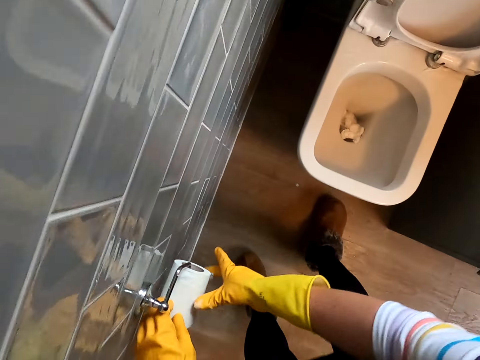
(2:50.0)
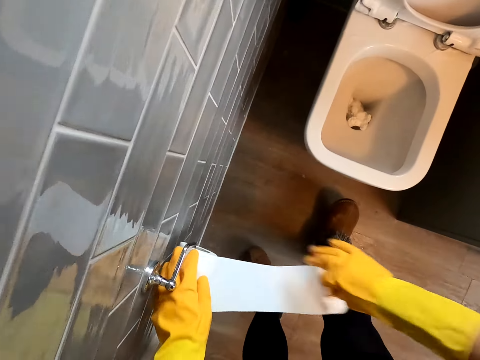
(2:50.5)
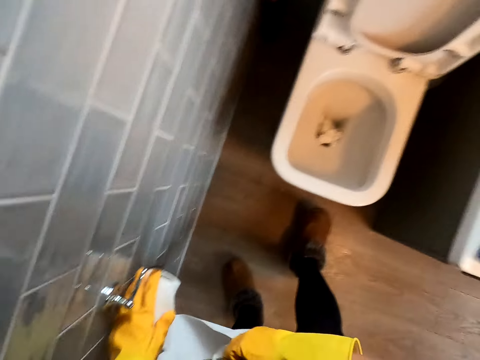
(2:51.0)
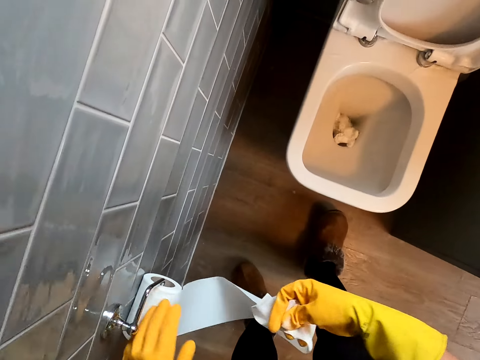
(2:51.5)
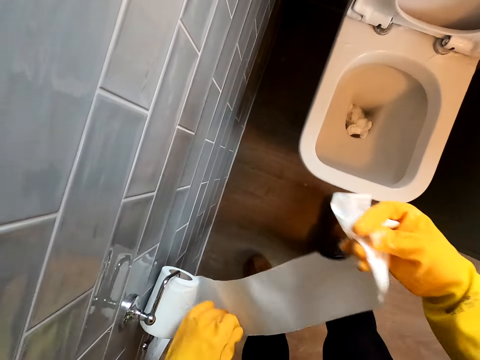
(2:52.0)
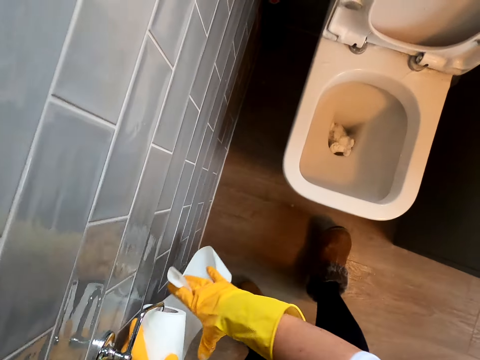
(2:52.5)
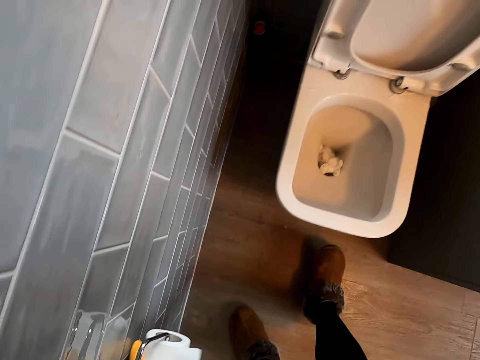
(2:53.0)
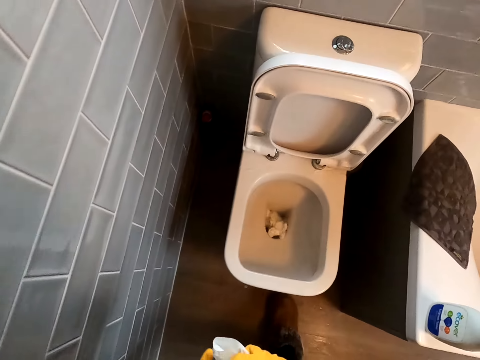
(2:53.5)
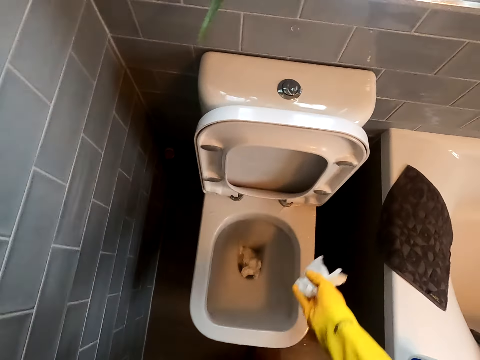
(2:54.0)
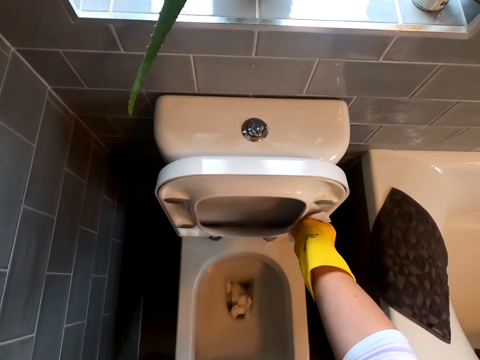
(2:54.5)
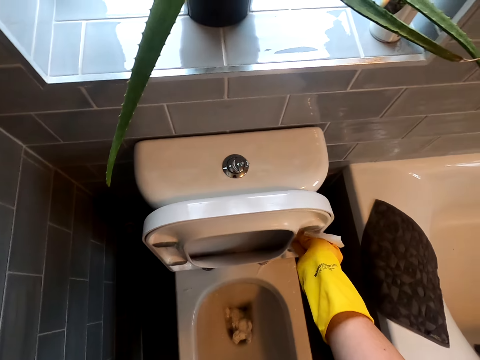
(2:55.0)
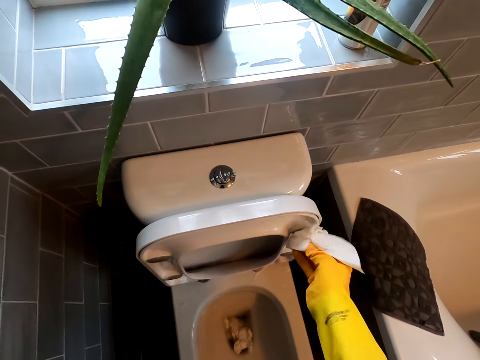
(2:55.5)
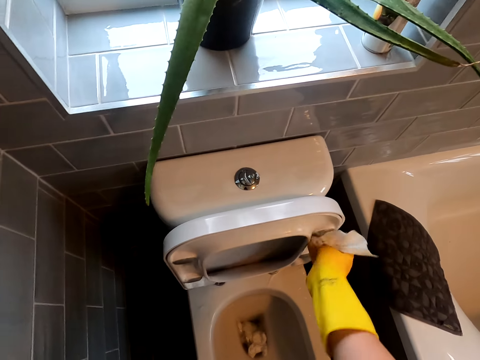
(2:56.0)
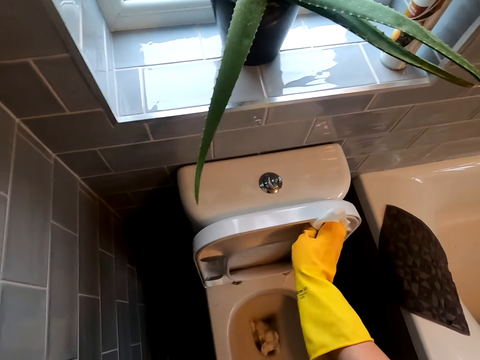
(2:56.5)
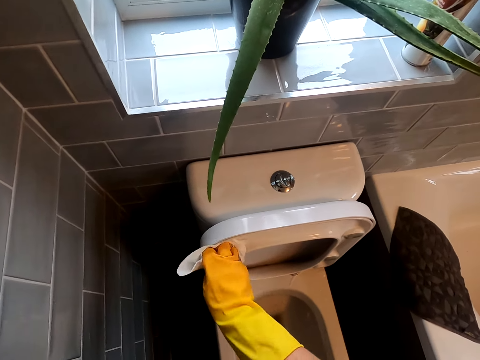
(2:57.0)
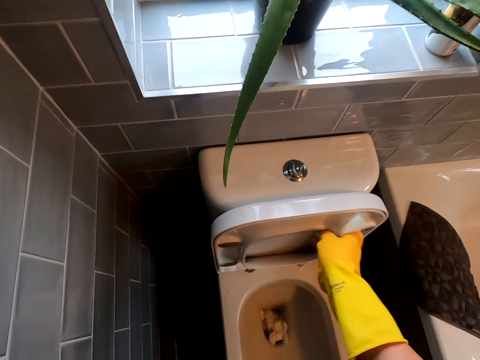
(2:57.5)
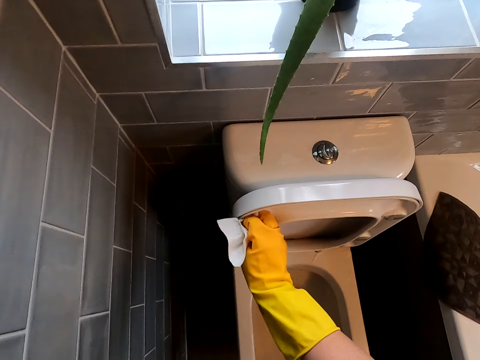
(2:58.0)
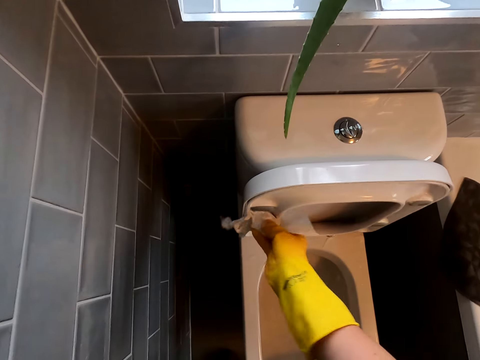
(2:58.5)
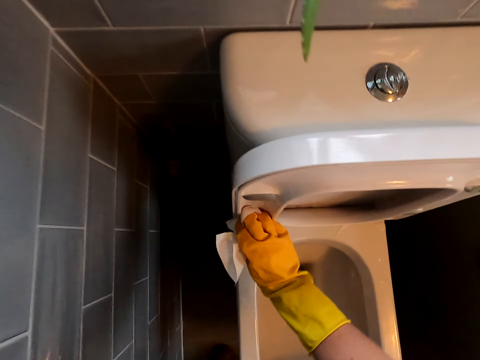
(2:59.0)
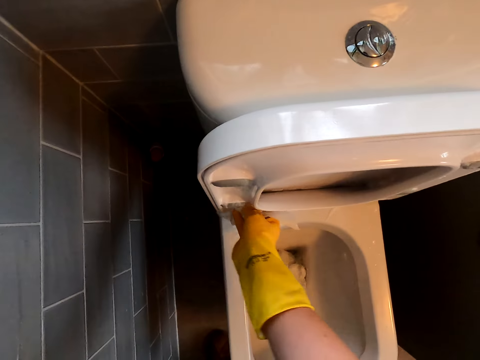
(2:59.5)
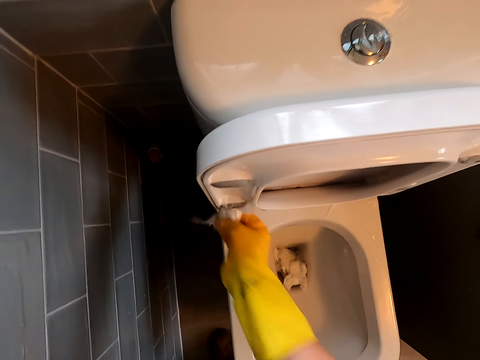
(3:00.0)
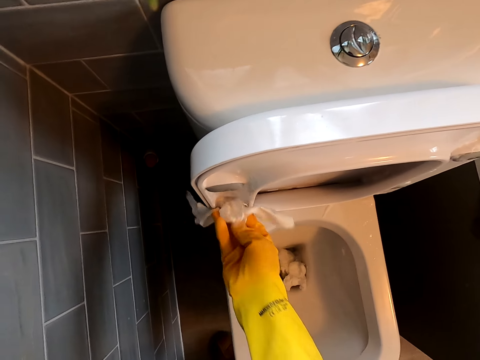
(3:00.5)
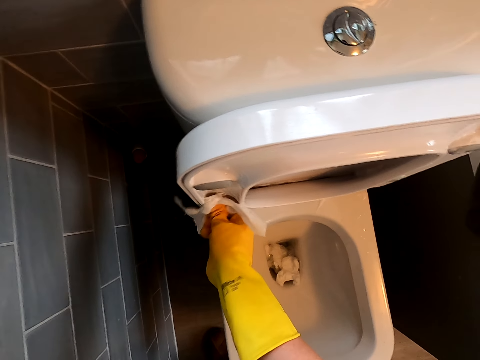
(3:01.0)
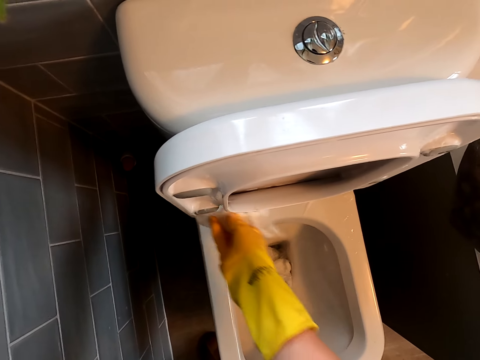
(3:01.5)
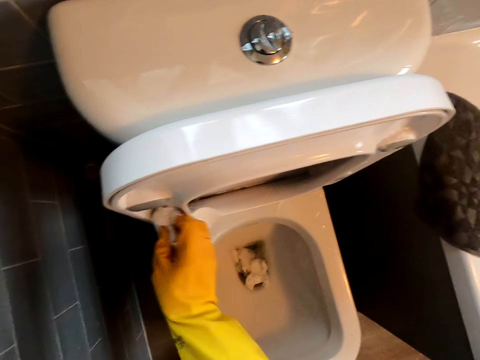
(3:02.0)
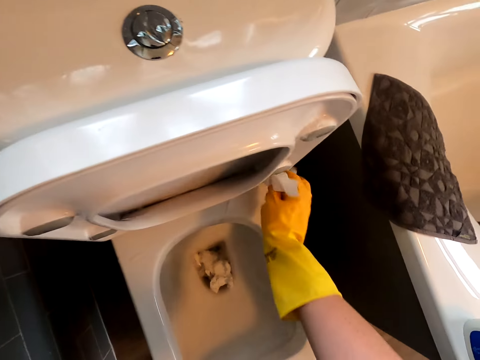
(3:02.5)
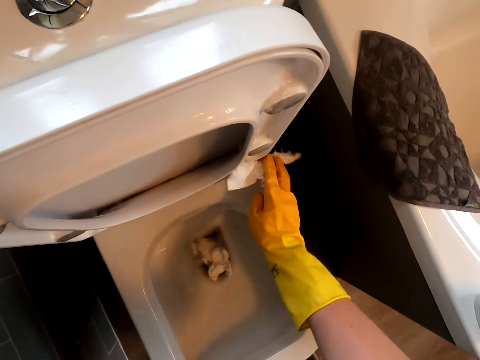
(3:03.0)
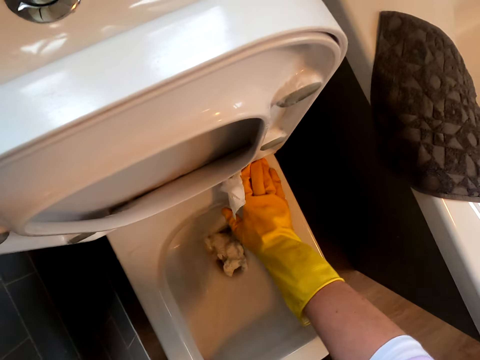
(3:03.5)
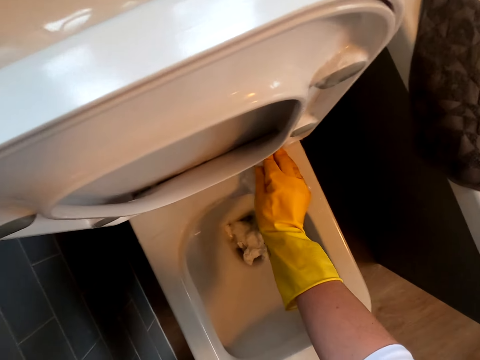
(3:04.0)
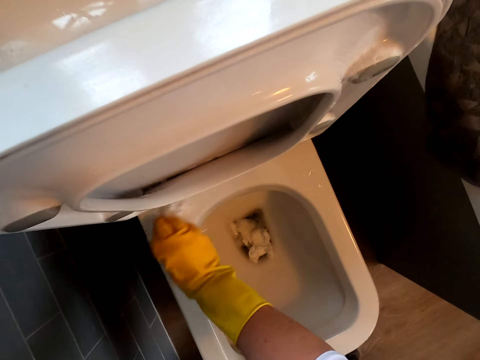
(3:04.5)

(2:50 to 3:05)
The camera wearer pulls the tissue paper, cuts the tissue paper, folds the tissue and wipes the toilet cover.

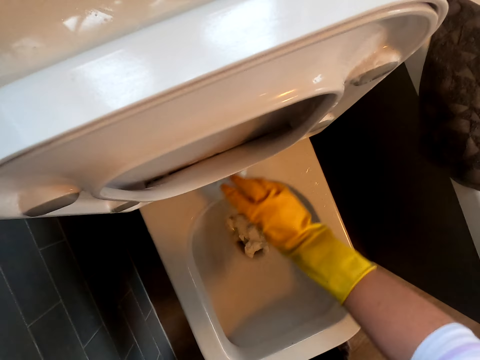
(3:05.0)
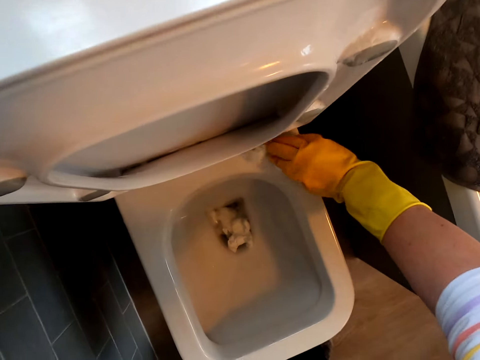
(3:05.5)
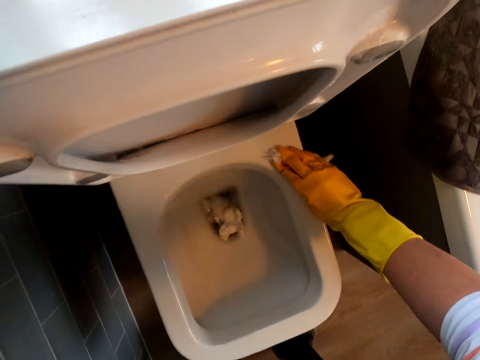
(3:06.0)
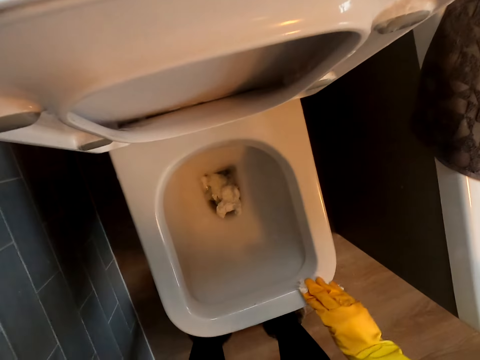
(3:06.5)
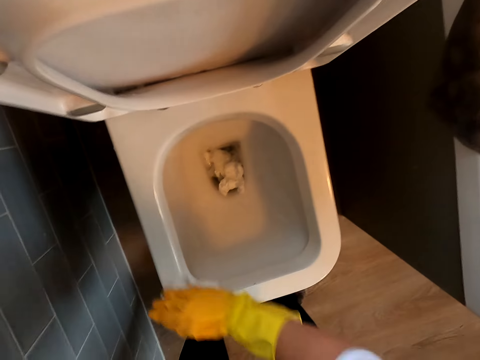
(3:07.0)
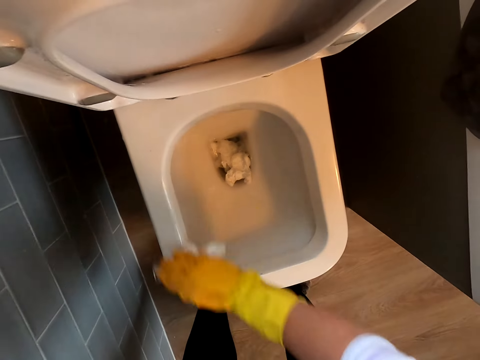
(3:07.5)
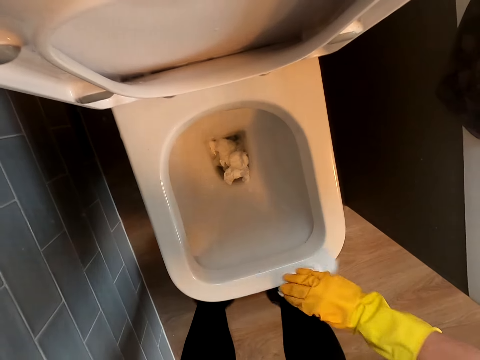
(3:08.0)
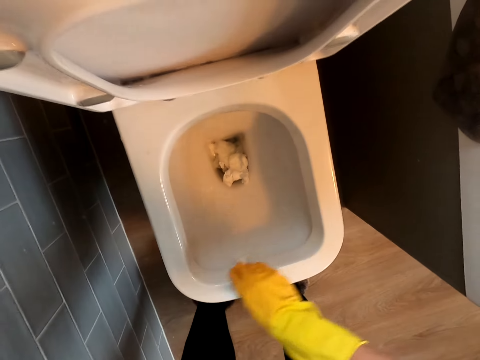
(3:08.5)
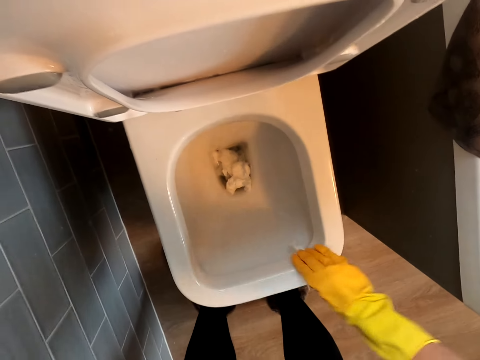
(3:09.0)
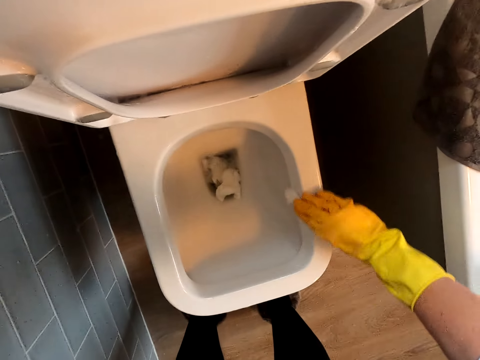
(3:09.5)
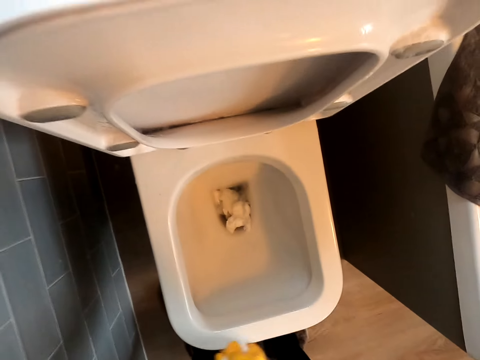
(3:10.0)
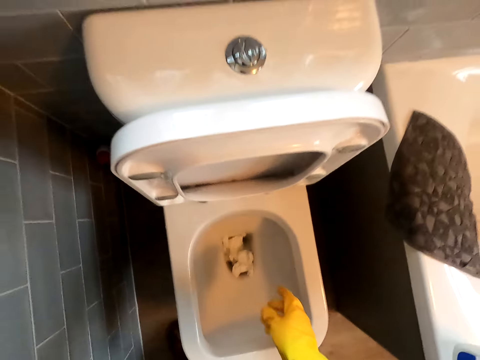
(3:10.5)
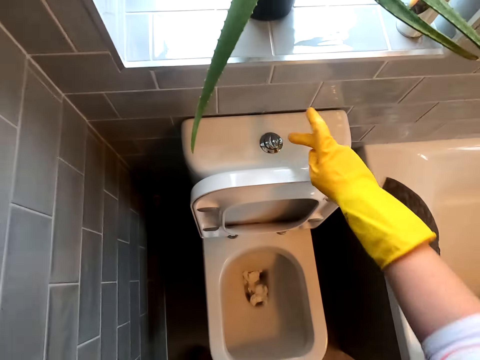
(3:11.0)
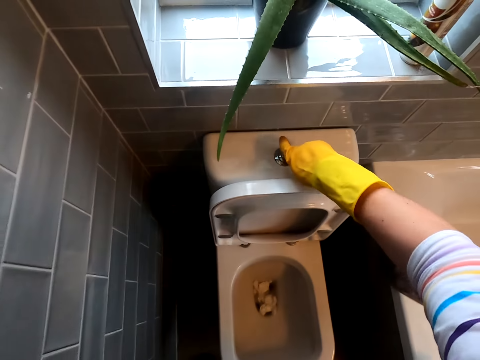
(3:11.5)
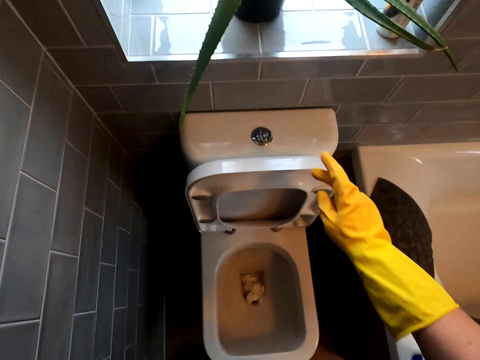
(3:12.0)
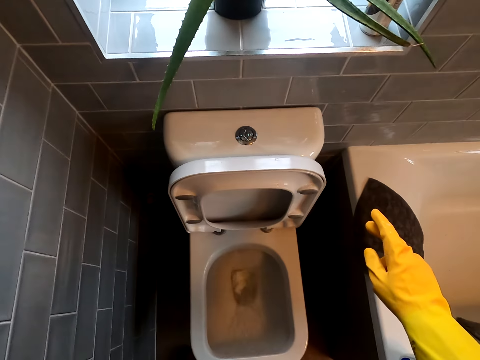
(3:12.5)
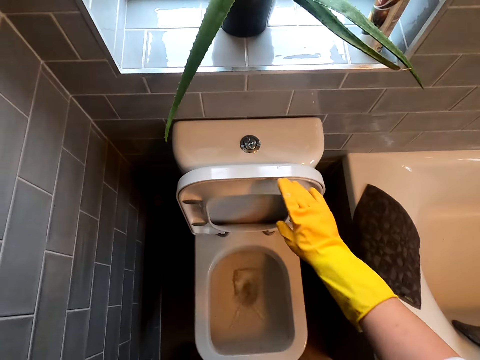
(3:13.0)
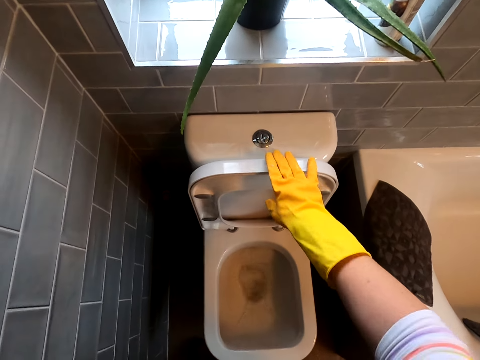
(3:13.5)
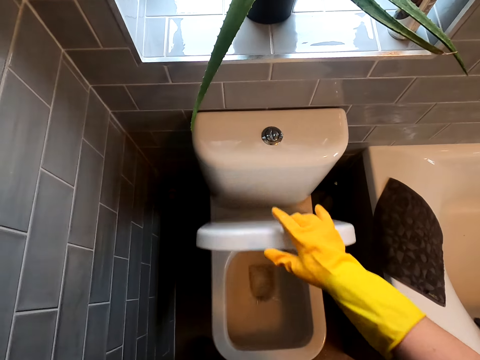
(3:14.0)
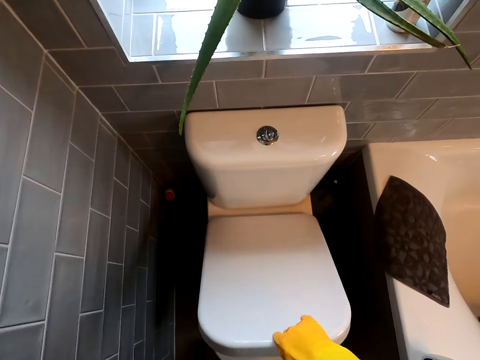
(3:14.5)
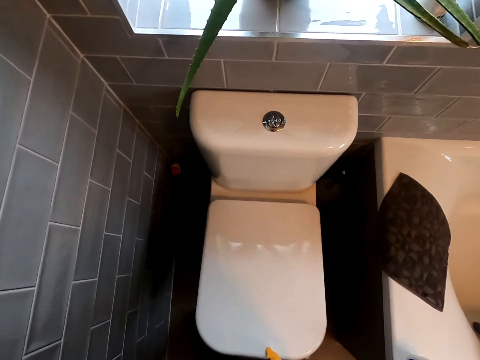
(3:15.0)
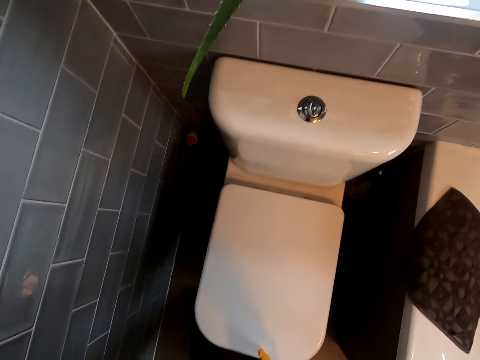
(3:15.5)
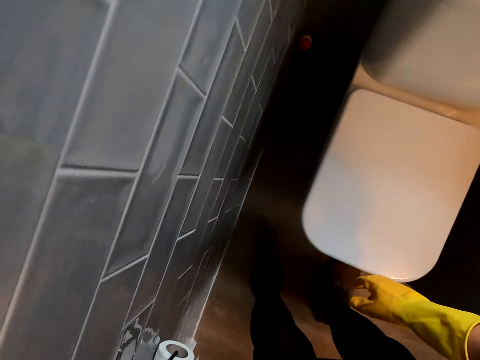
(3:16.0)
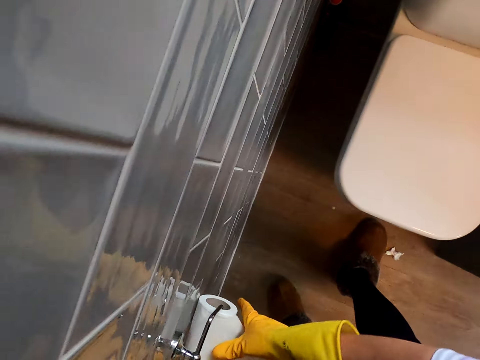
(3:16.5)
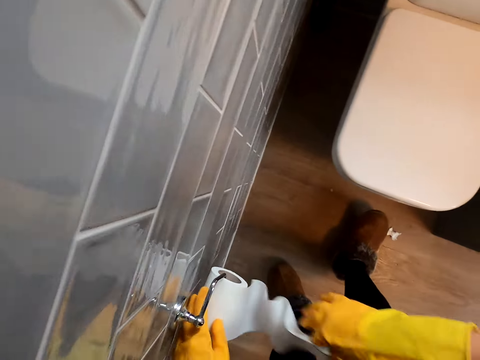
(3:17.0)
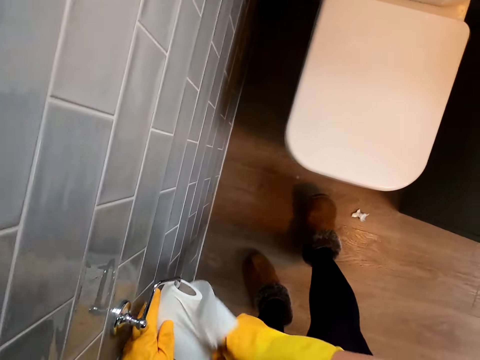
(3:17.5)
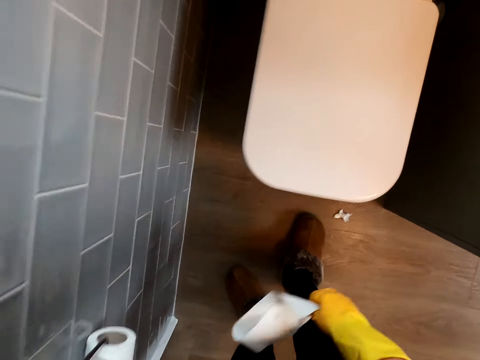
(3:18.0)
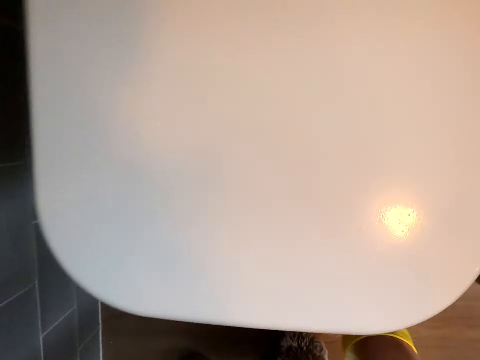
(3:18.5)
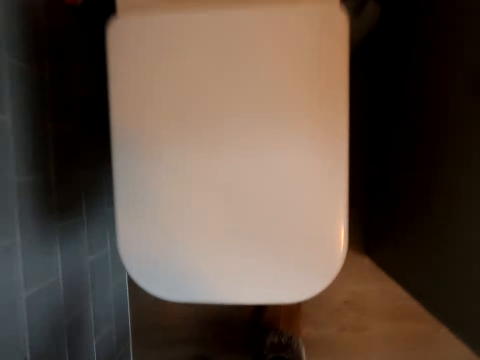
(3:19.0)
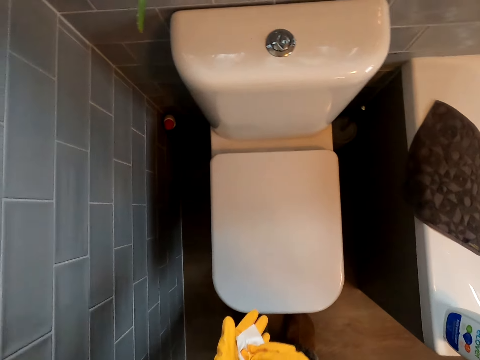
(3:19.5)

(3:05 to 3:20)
The camera wearer throws the toilet paper in the toilet bowl. They flush the toilet. They flip the toilet cover and close the toilet. They pull the toilet paper and cut the tissue paper.
